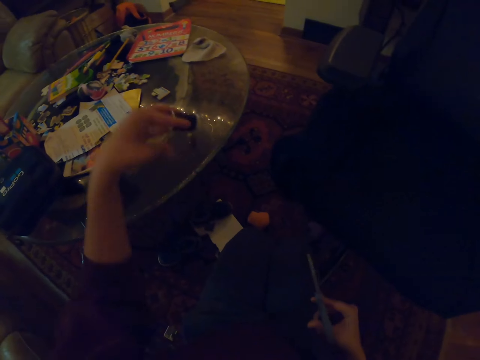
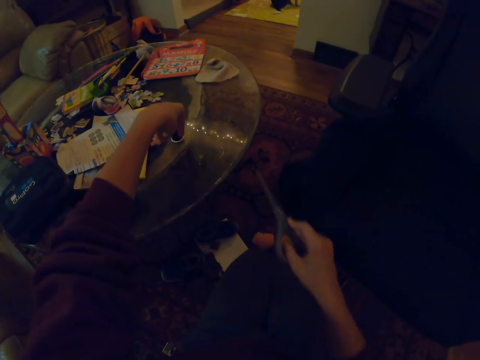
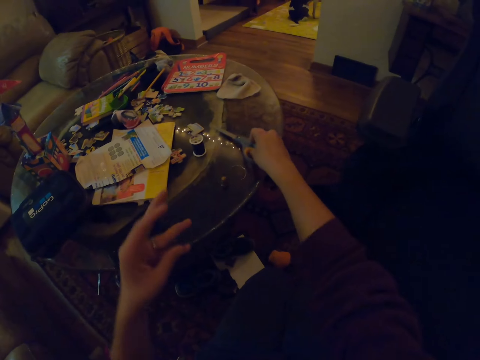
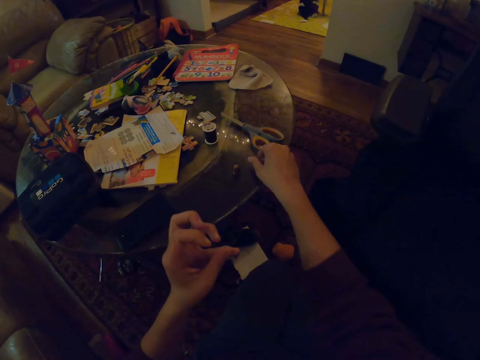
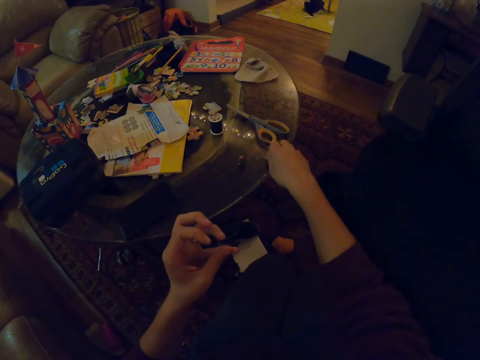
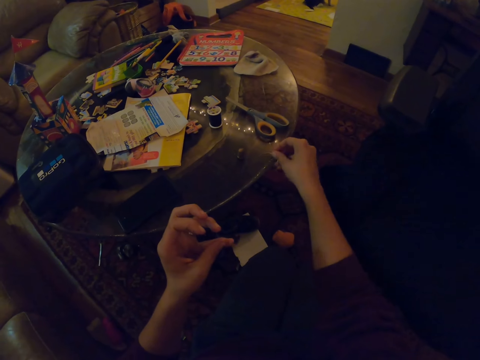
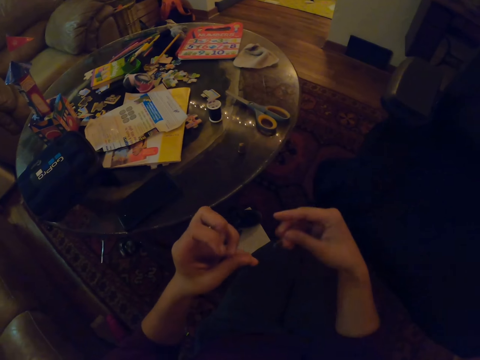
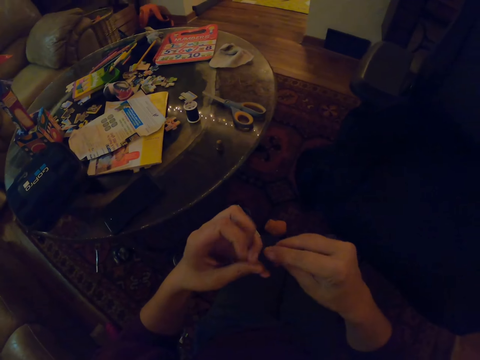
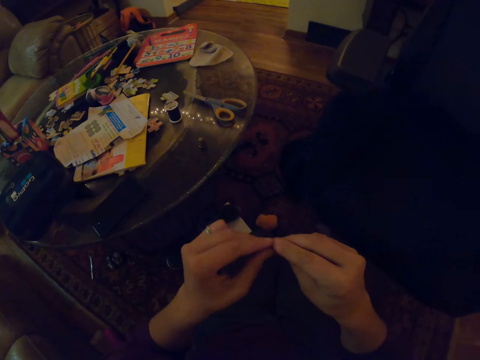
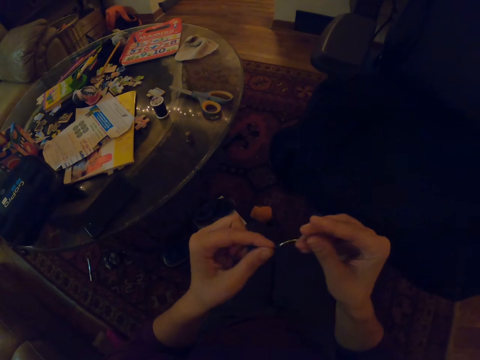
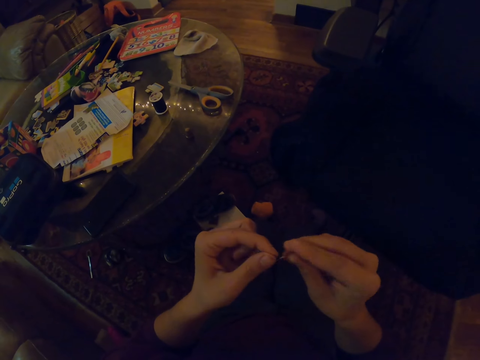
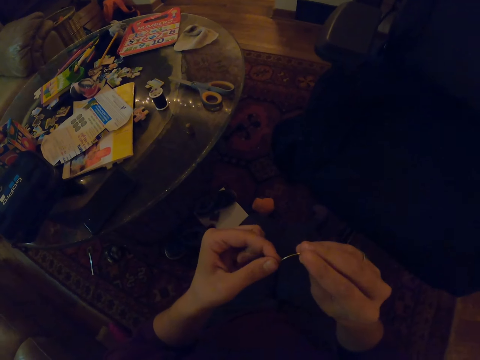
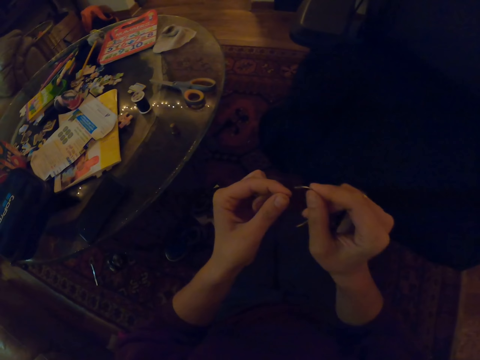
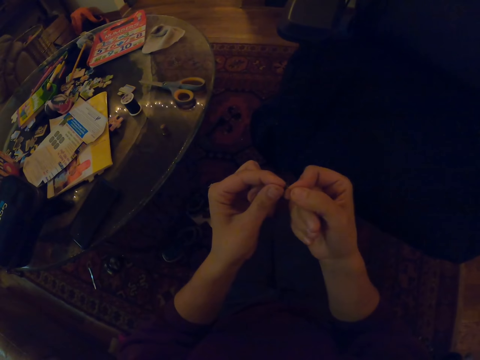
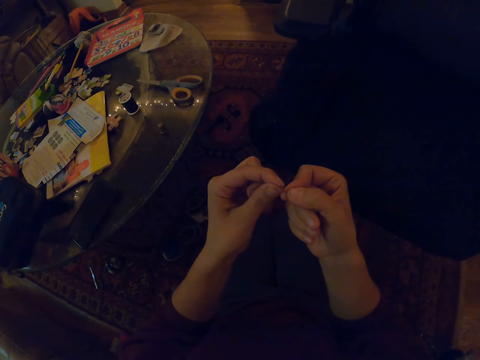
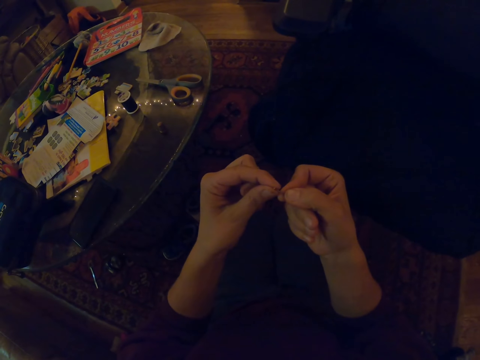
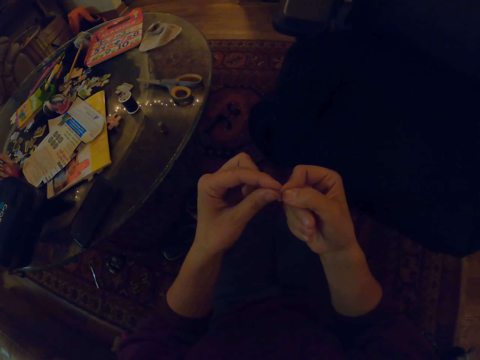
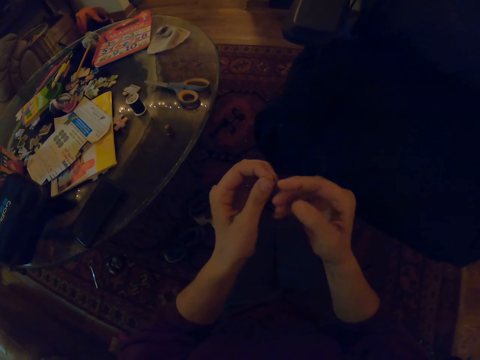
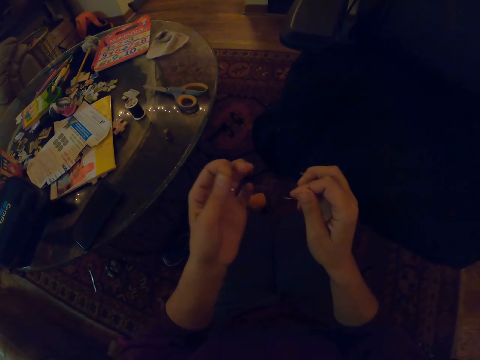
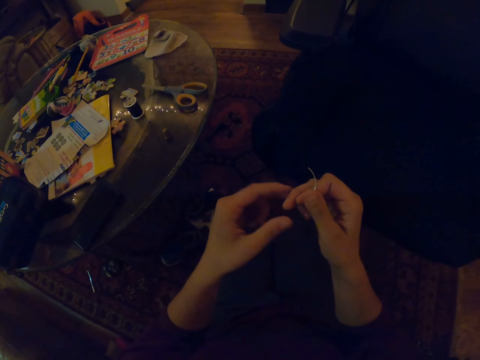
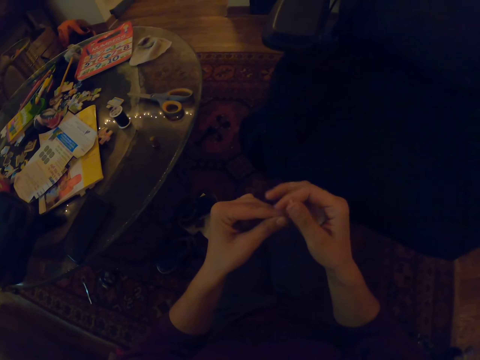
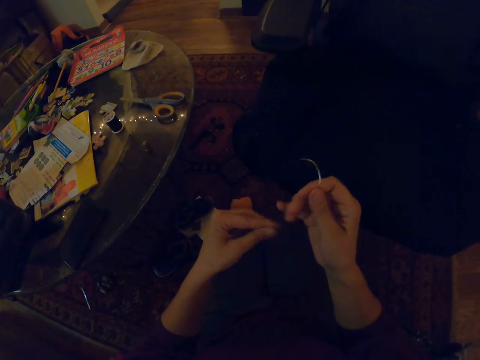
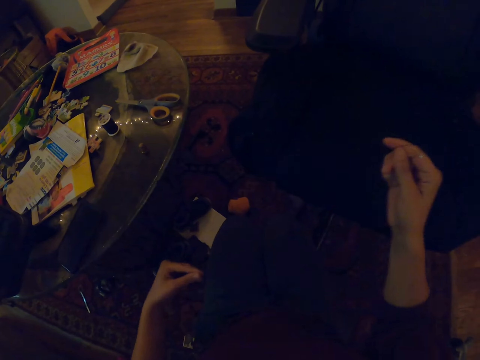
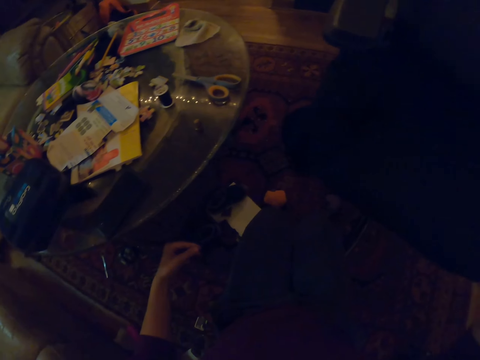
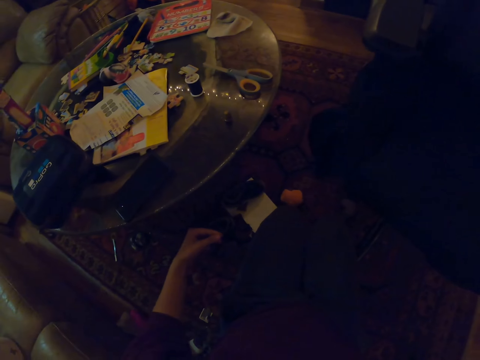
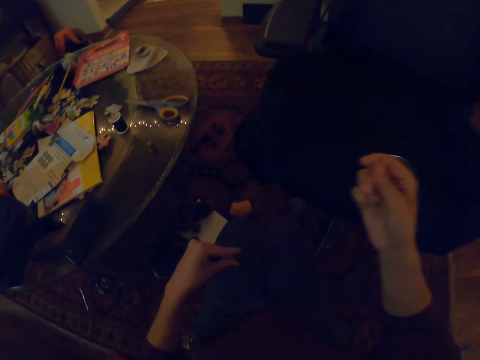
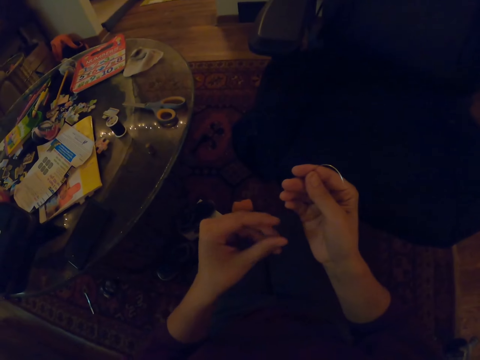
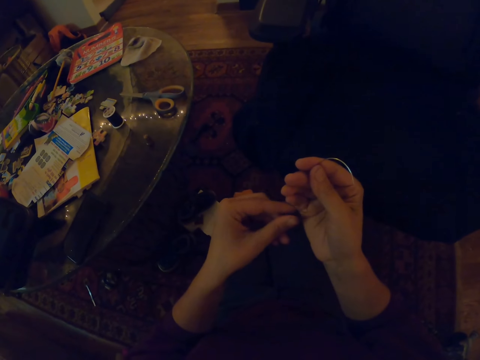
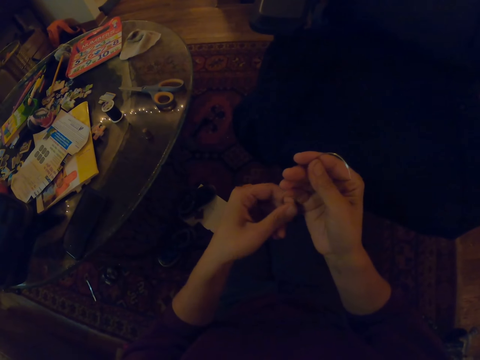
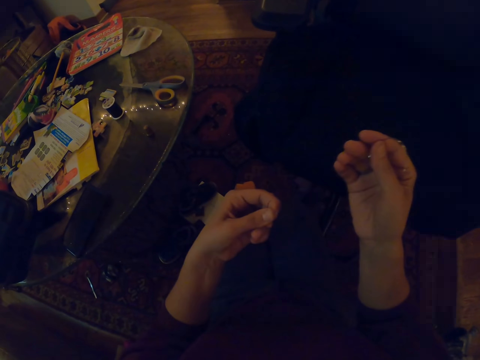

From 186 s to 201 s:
The camera wearer cuts a thread. They put the thread on the table. They put the scissors on the table. They pick up a needle. They insert the thread on the needle. They pull out the thread.

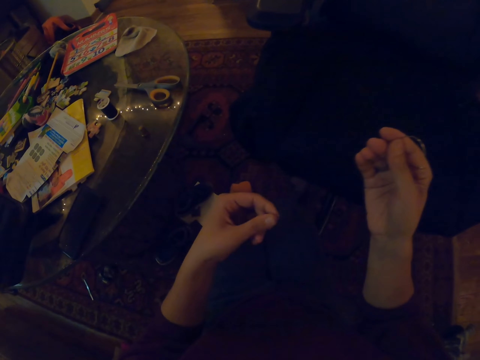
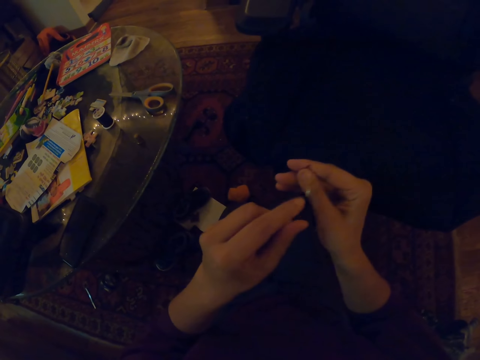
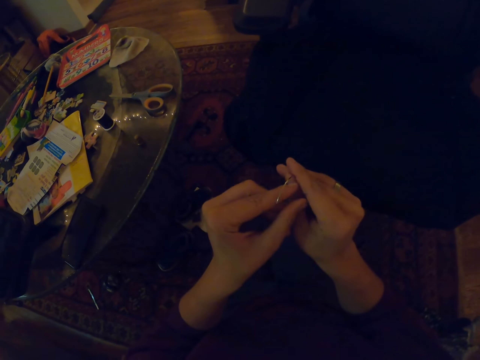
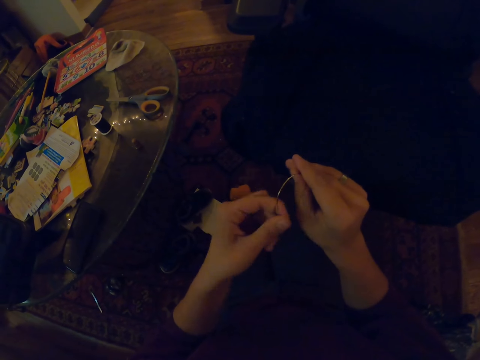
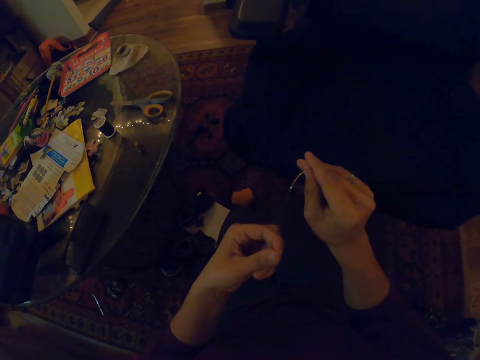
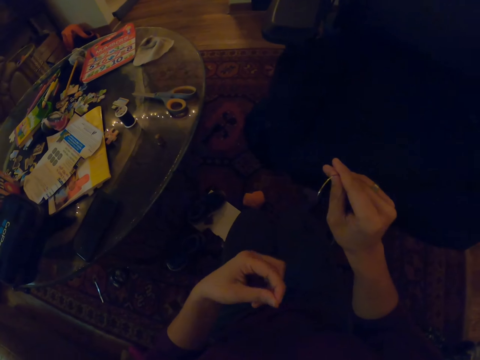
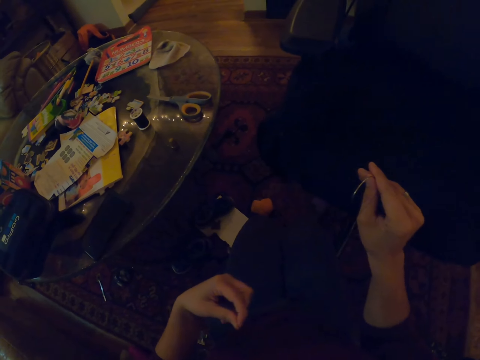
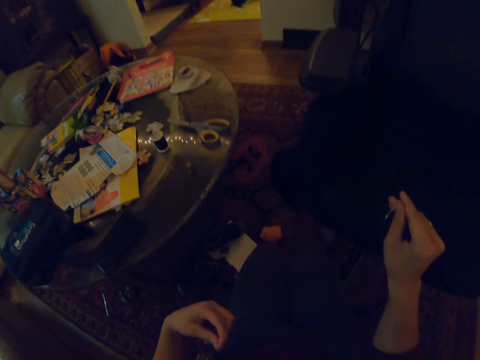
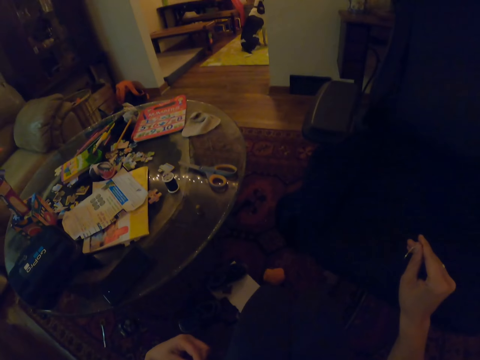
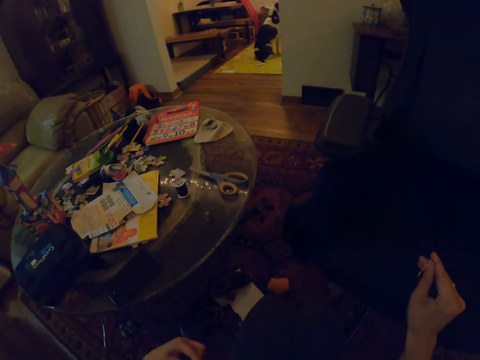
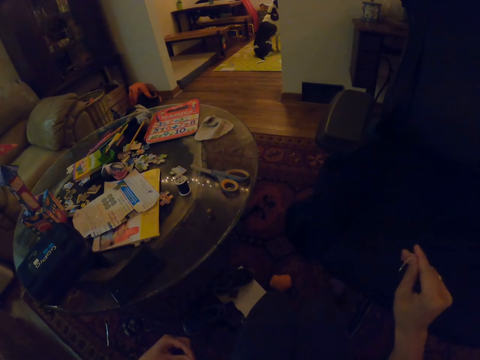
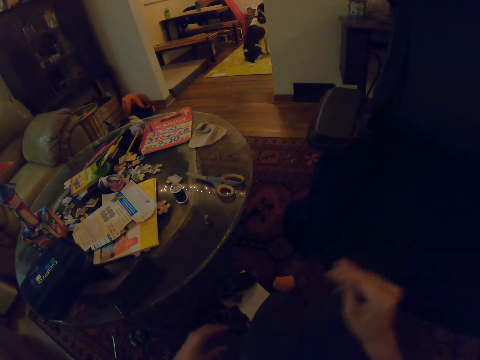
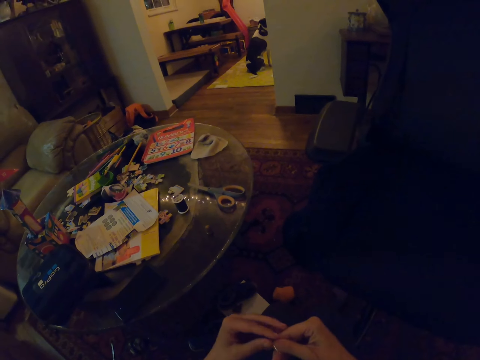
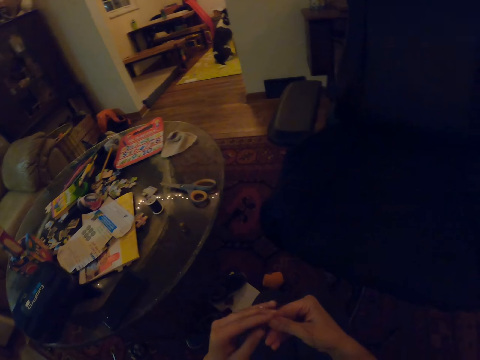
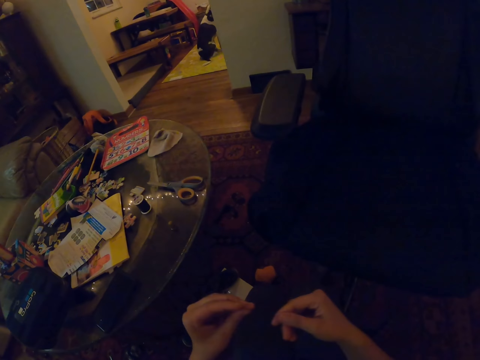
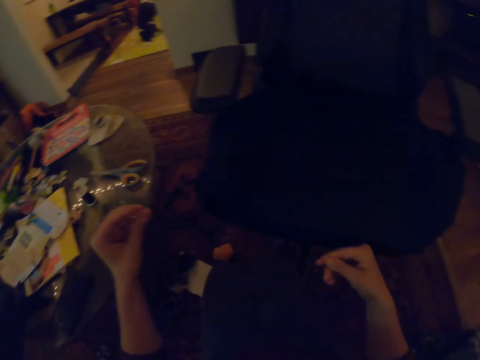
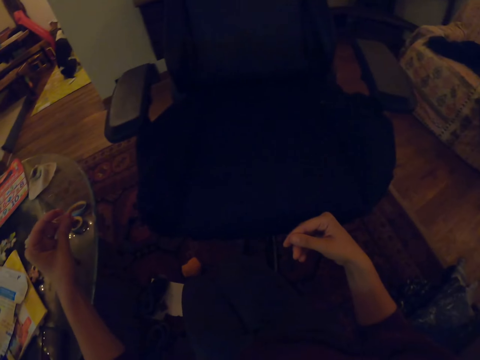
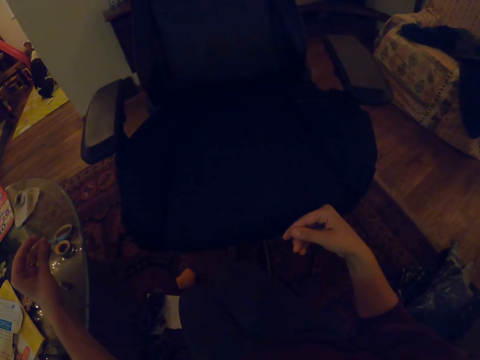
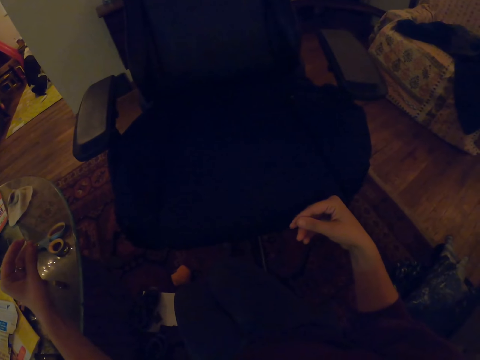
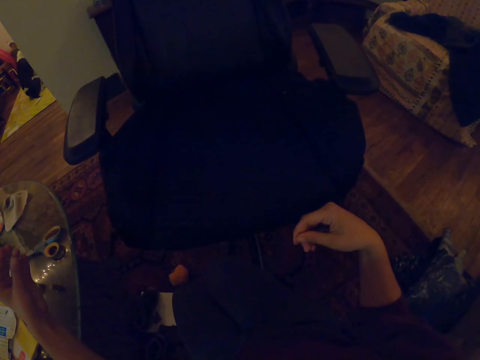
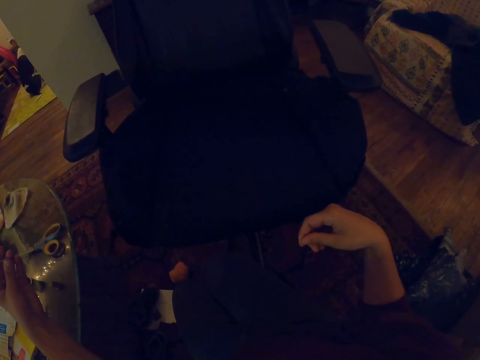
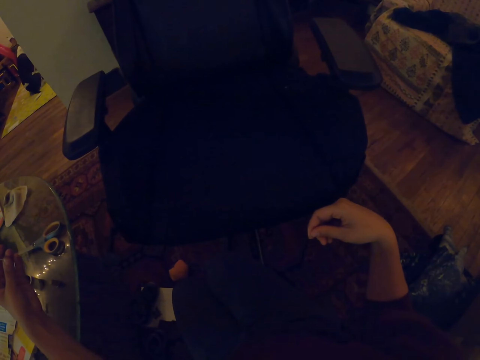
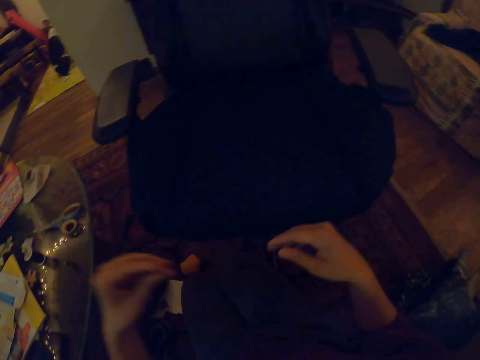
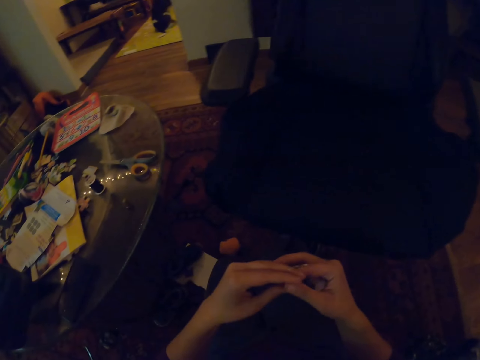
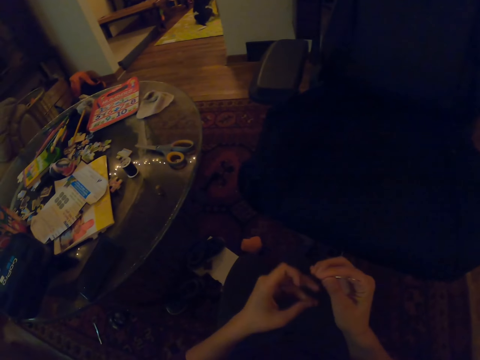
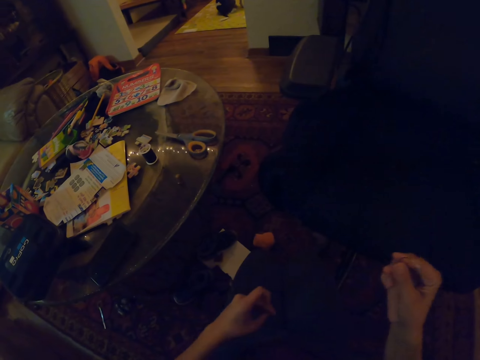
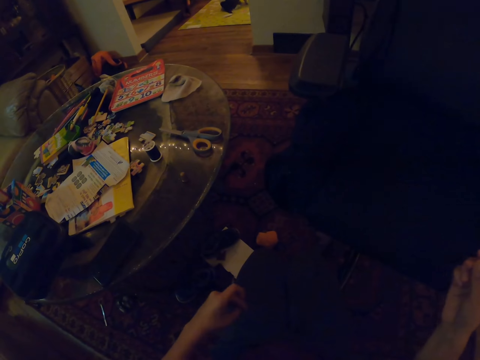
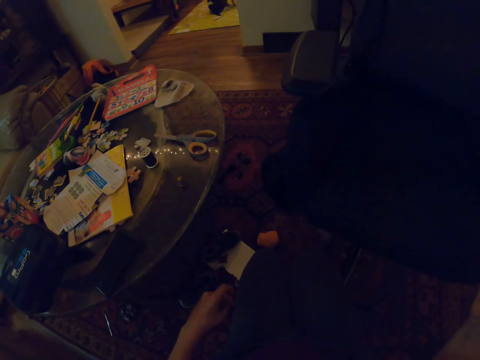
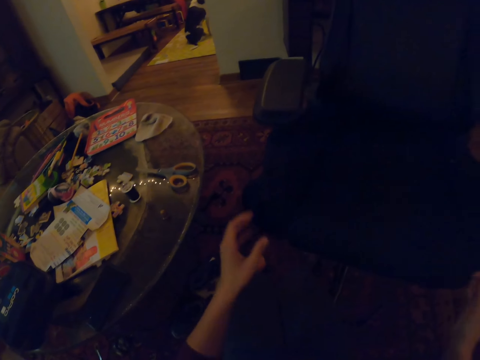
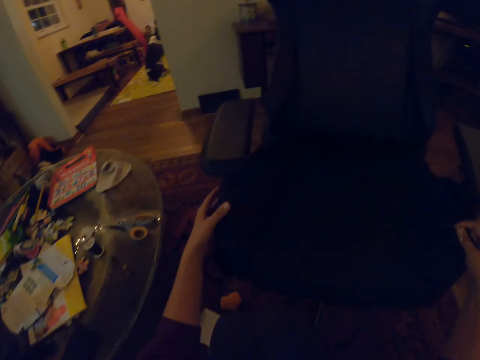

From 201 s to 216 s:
The camera wearer looks around the house. They hold a needle with both hands. They pull a thread. They hold the needle. They pull the thread.
